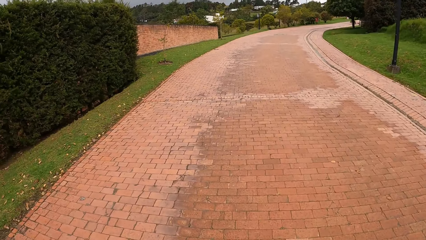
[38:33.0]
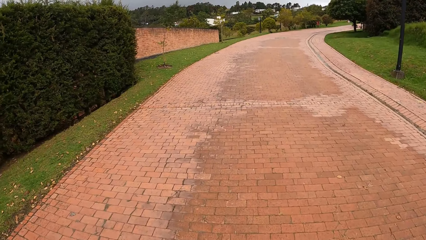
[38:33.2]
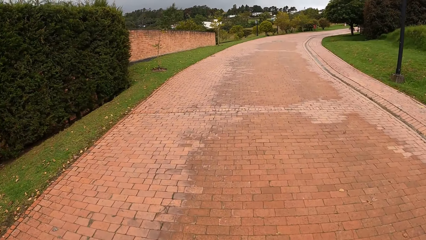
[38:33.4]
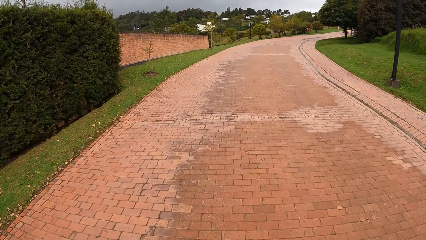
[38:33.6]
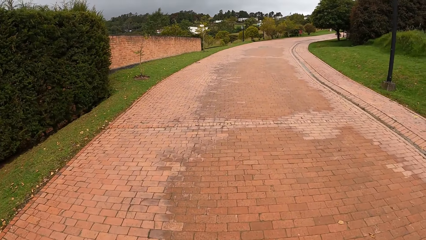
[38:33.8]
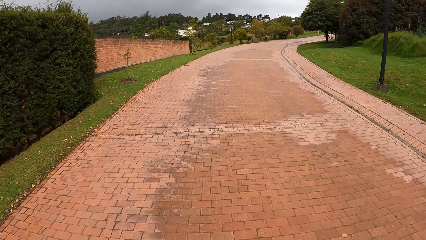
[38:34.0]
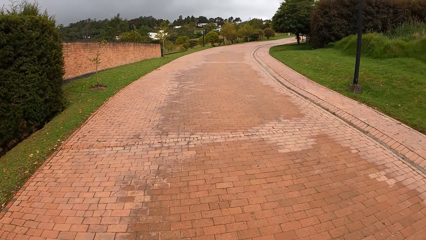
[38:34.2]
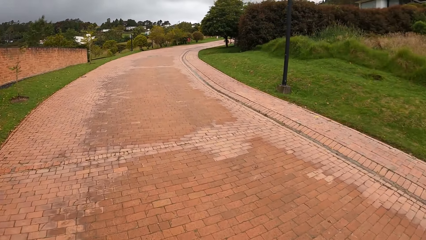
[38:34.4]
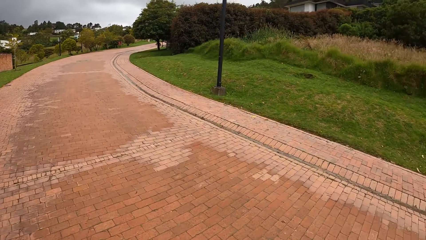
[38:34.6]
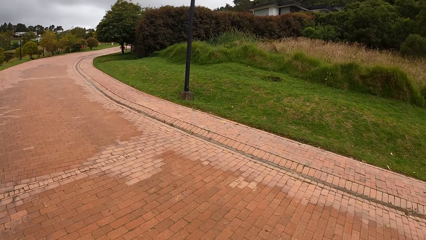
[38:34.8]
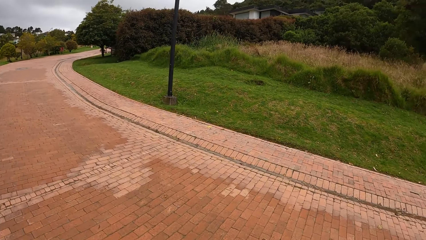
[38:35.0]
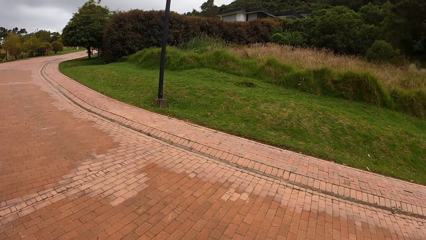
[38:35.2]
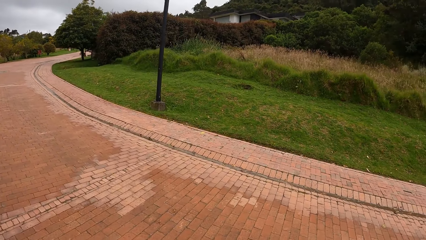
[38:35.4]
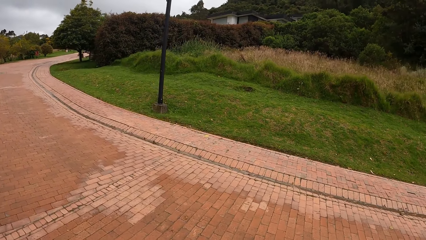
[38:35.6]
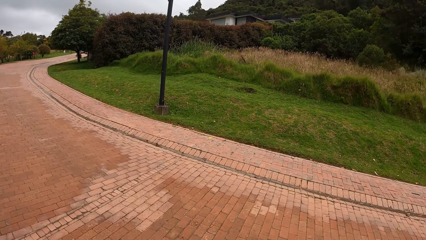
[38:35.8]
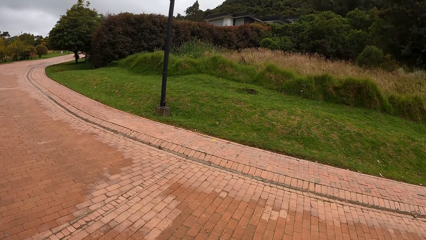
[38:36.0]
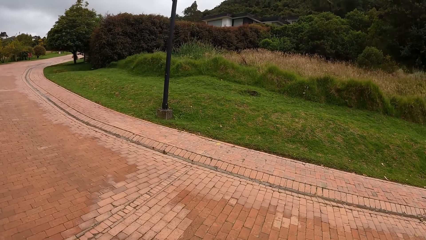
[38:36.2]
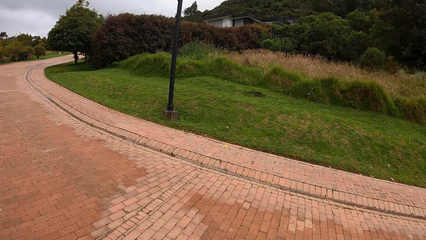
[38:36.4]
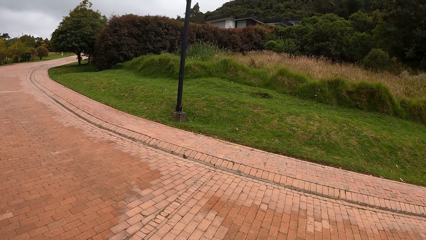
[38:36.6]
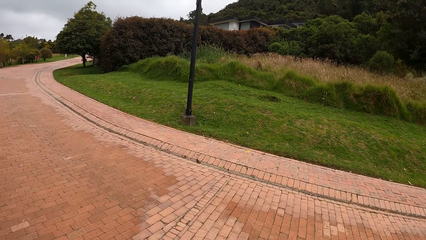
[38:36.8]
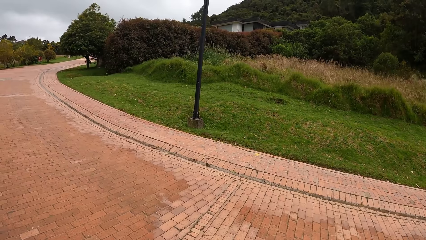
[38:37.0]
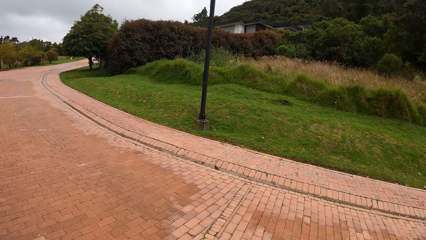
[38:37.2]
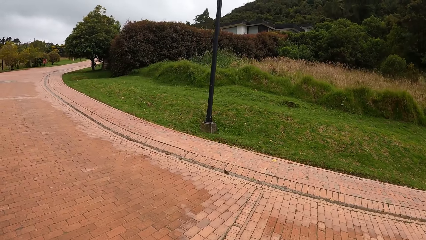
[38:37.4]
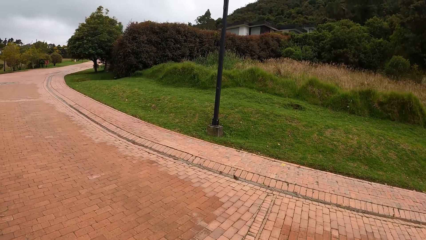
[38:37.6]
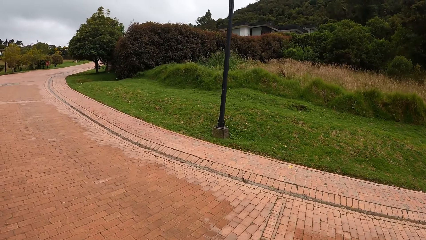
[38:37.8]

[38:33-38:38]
The camera wearer looks around.

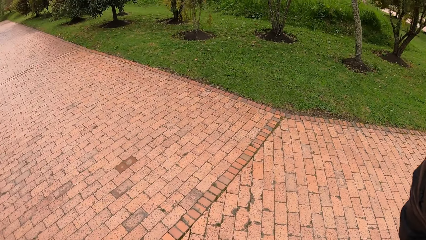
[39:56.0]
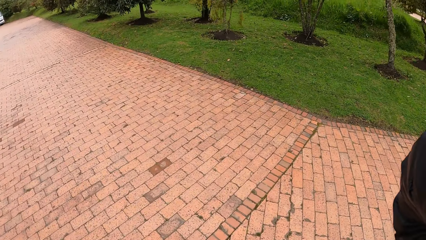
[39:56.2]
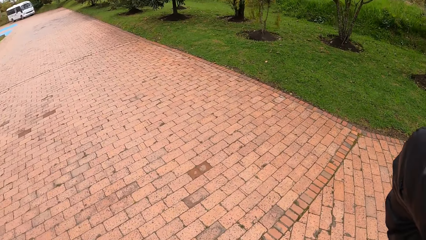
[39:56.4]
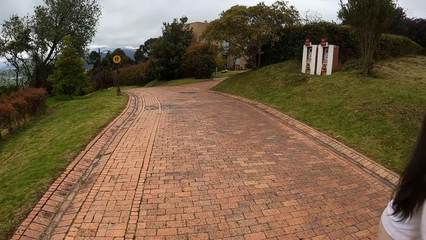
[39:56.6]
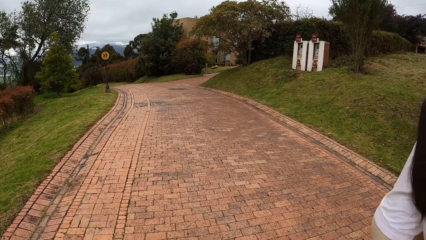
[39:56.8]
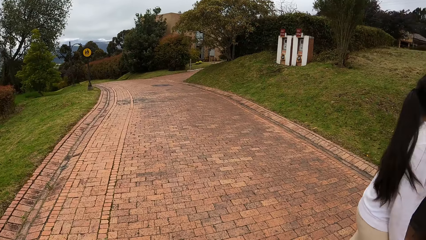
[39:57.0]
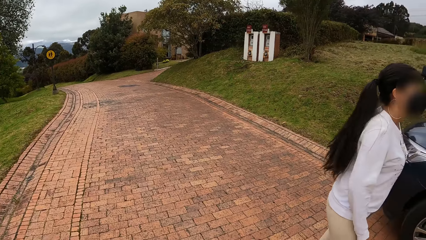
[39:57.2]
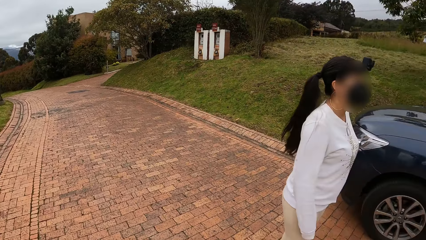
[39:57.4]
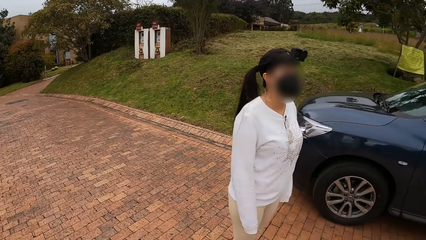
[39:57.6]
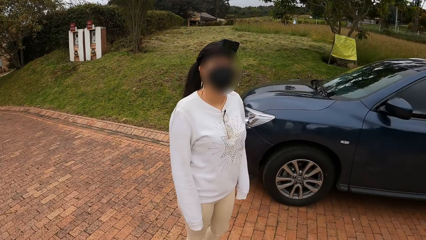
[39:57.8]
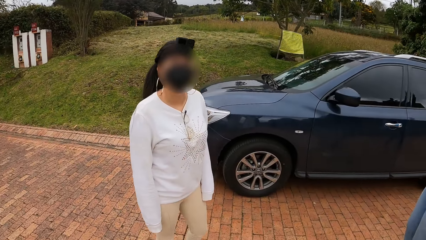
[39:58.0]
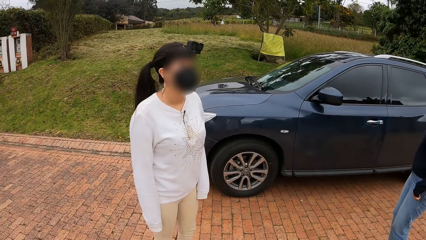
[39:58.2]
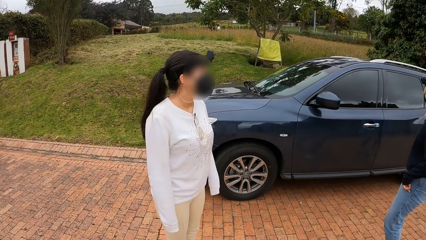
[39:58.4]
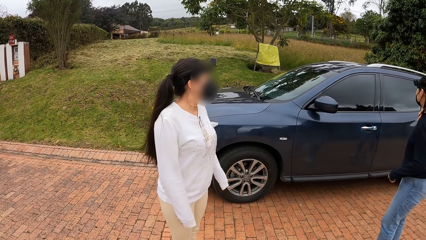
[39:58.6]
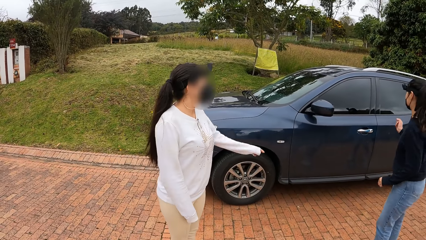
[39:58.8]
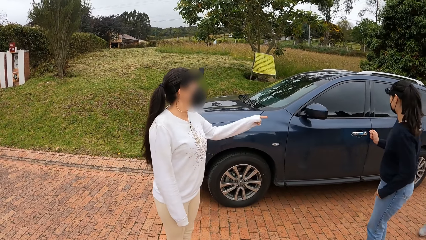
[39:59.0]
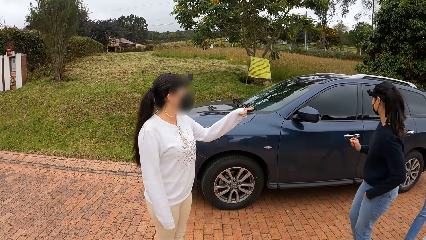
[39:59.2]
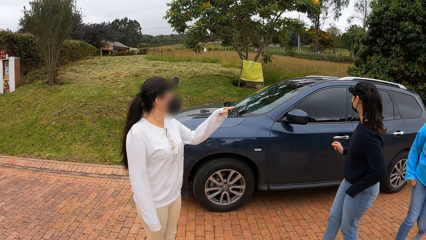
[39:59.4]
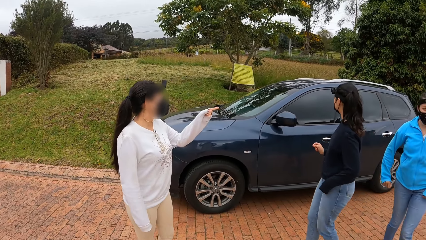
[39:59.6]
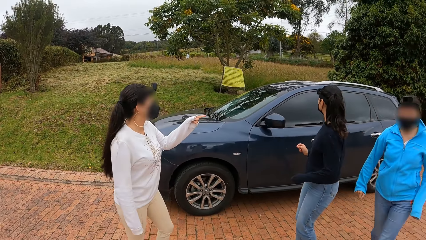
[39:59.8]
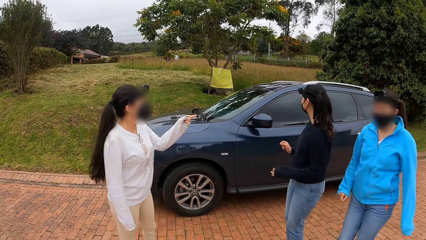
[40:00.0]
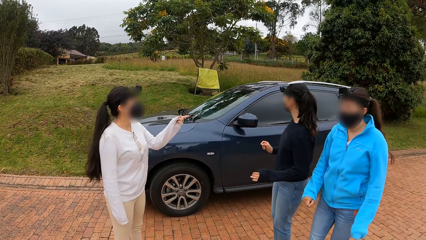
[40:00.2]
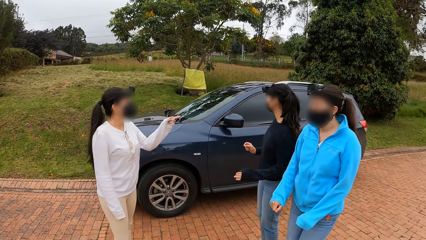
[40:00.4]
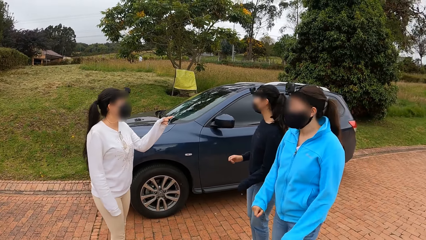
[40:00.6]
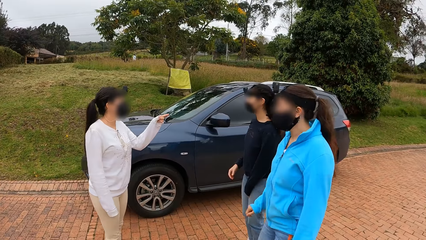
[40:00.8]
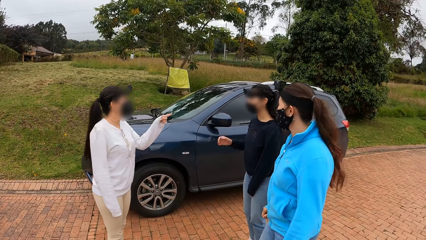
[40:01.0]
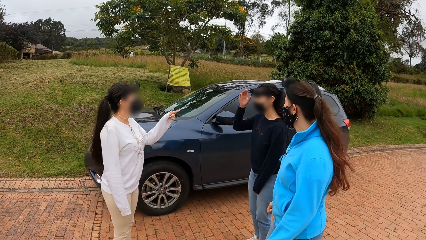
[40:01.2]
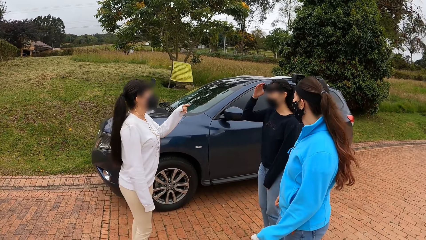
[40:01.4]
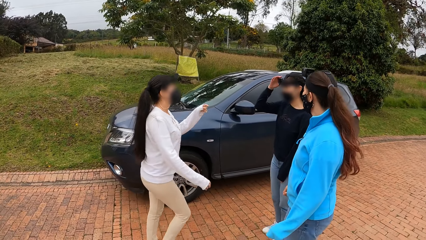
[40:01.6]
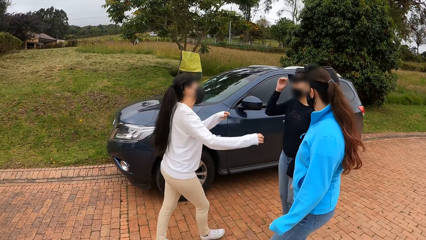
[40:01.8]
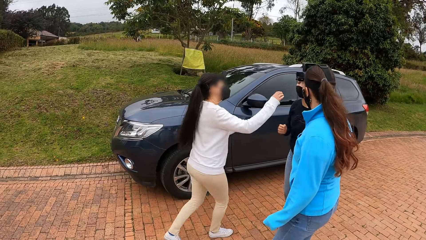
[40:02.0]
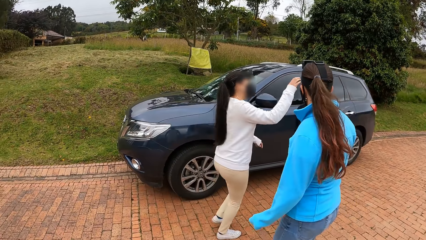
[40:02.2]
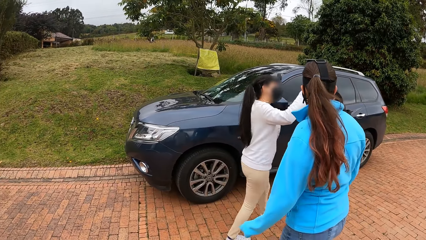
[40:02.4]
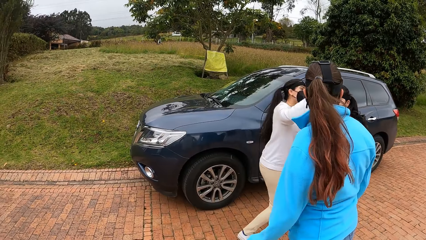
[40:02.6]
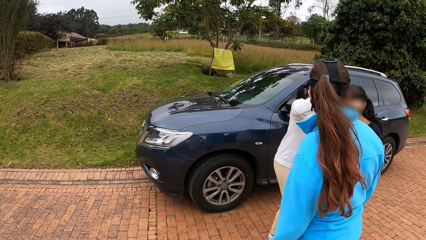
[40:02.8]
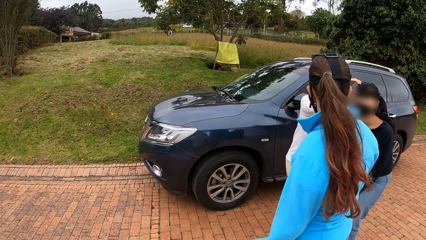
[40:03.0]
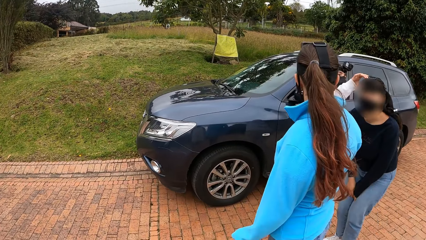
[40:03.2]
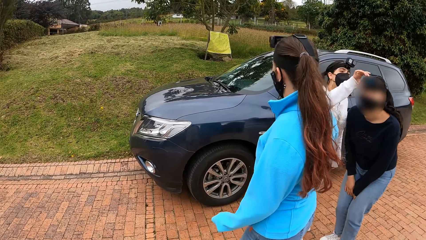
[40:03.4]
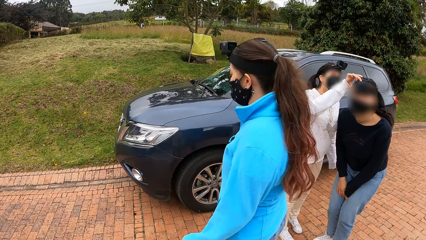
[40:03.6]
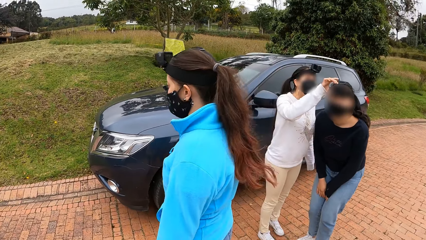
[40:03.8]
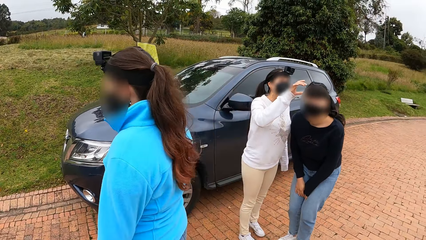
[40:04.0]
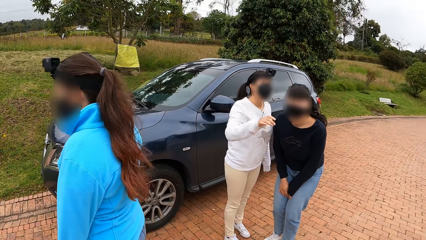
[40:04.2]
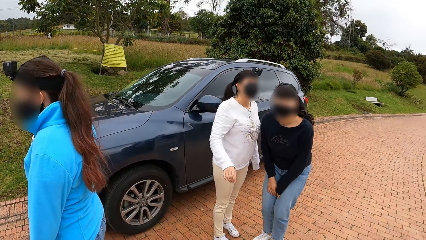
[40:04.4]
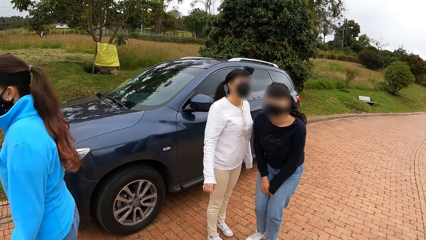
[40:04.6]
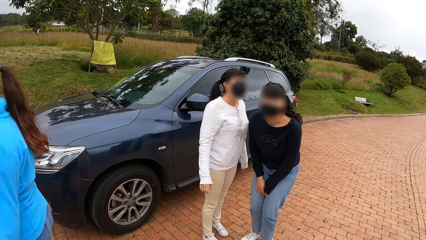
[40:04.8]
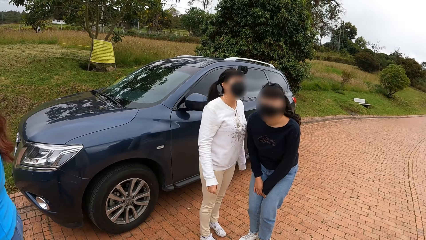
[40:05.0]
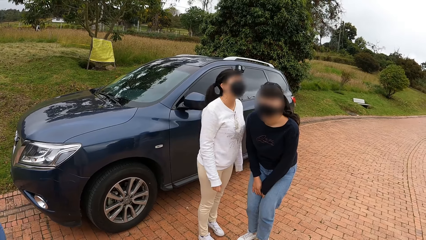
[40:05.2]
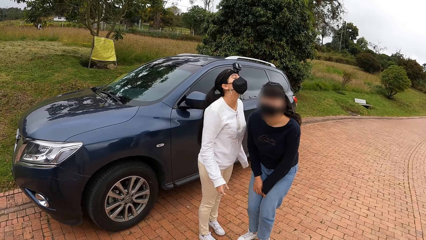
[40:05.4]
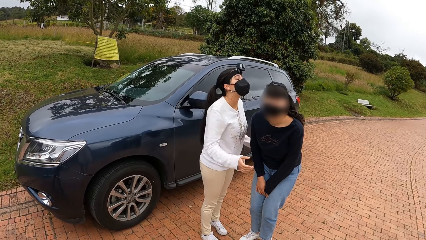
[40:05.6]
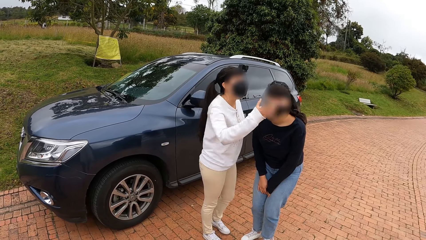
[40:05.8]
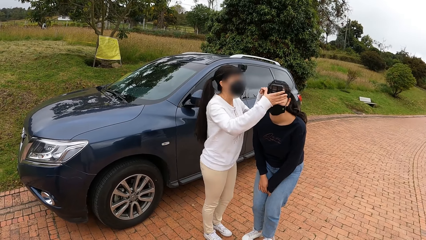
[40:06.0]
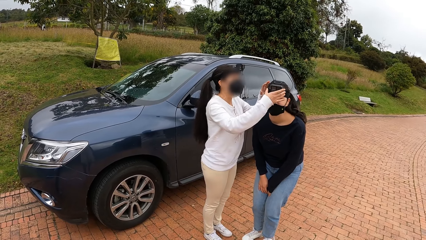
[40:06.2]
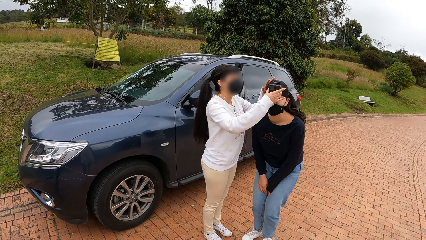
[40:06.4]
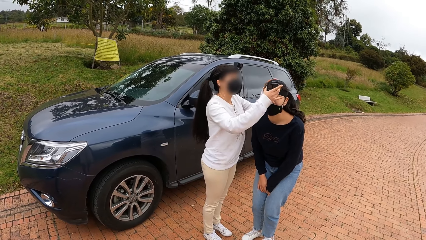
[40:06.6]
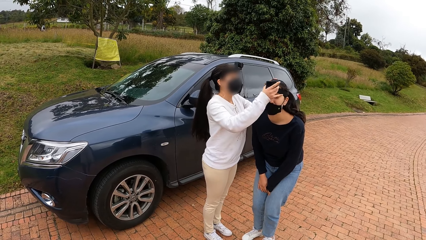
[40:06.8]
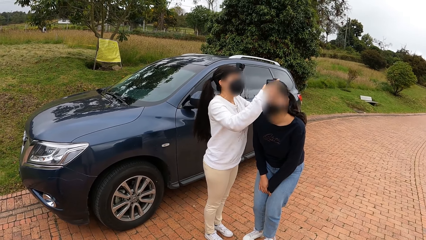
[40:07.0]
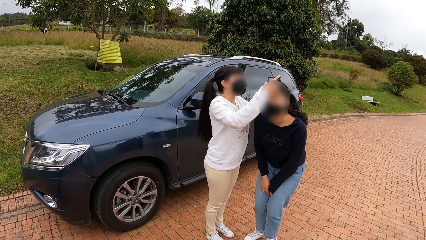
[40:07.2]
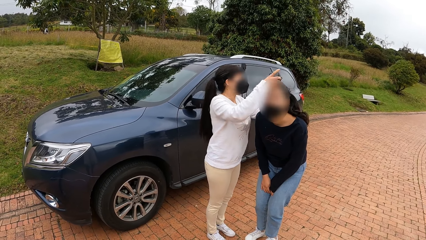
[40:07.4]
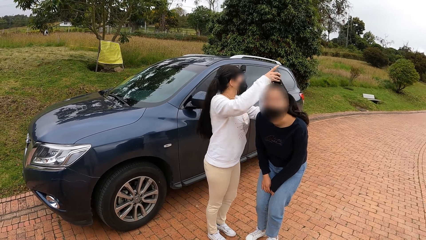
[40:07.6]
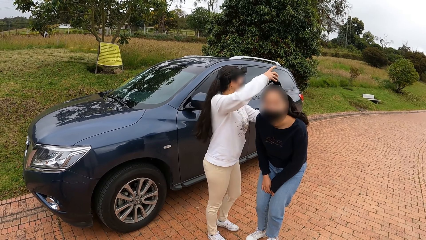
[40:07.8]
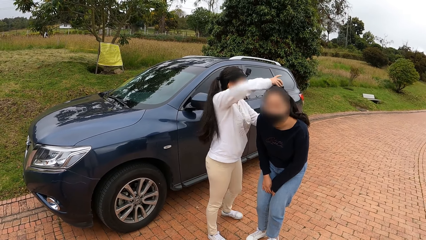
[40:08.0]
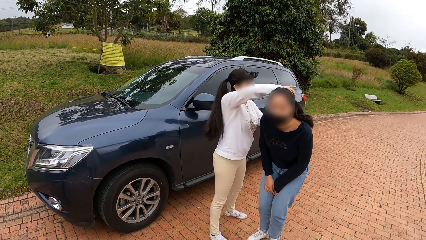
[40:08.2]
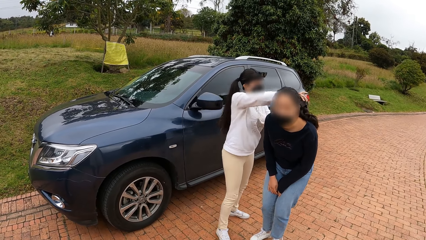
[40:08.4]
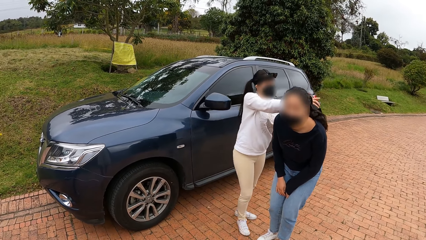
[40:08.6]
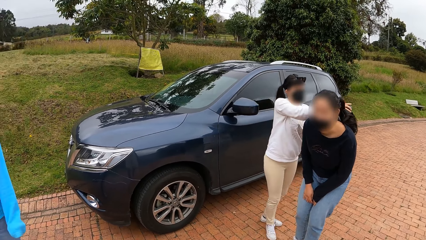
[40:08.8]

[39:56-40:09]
The camera wearer interacts with a woman, a second woman, and a third woman near a car on the pavement. They turn to friends. The third woman touches a camera on her head with her right hand. The first woman touches the camera on the second woman's head with her right hand. Another woman walks away. The first woman removes the camera on the second woman's head with both hands. The first woman interacts with the woman who walked away.
